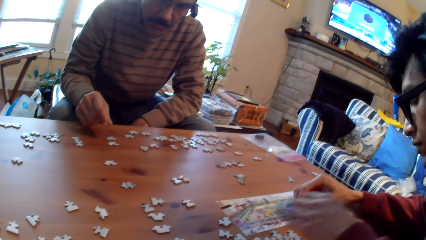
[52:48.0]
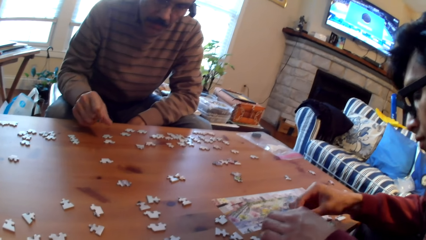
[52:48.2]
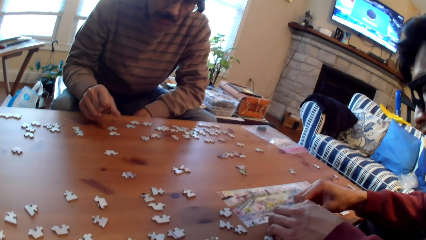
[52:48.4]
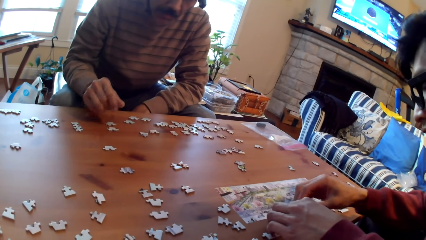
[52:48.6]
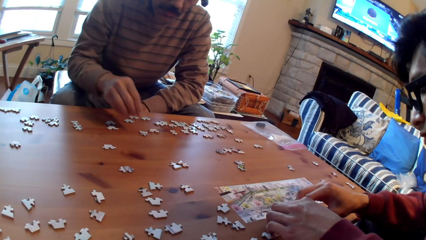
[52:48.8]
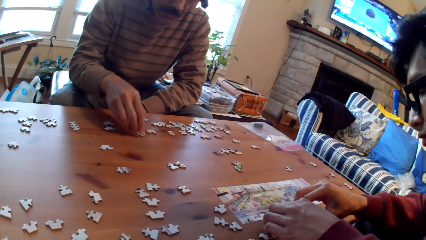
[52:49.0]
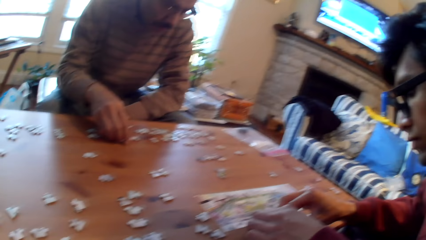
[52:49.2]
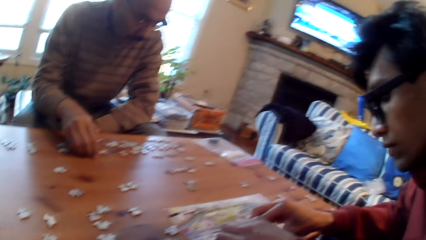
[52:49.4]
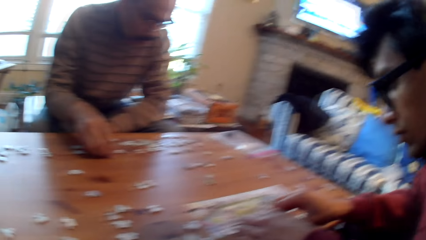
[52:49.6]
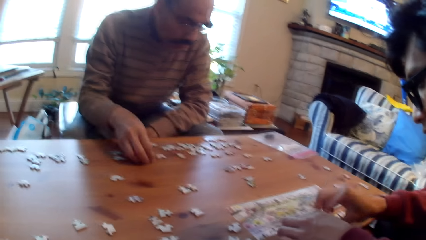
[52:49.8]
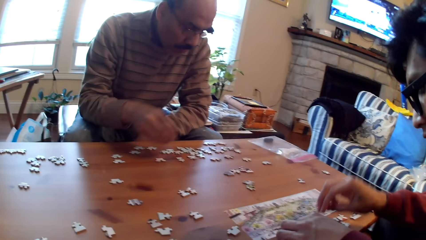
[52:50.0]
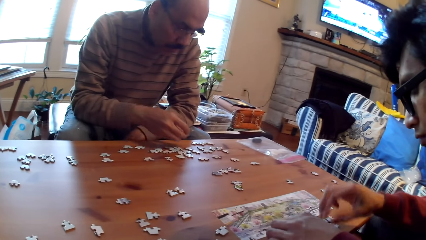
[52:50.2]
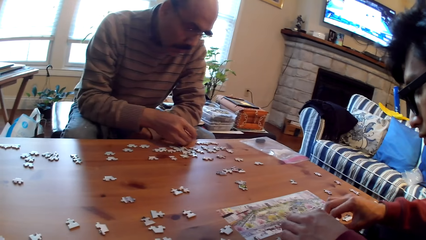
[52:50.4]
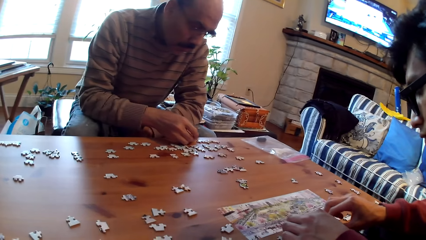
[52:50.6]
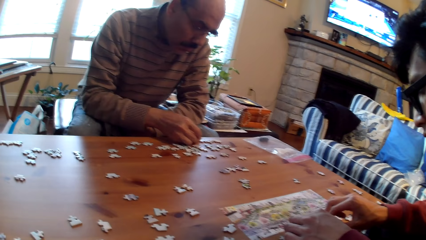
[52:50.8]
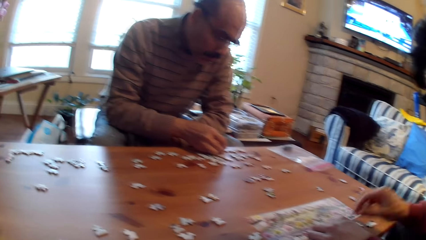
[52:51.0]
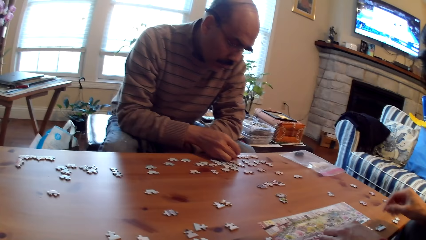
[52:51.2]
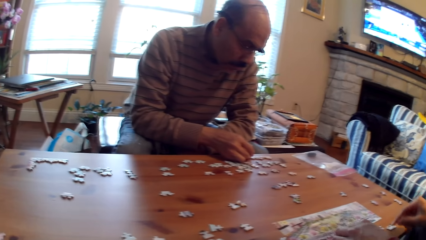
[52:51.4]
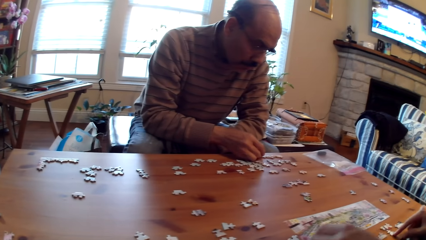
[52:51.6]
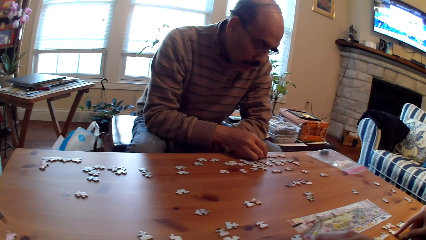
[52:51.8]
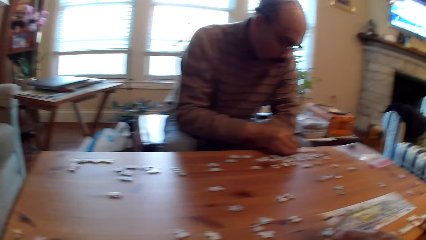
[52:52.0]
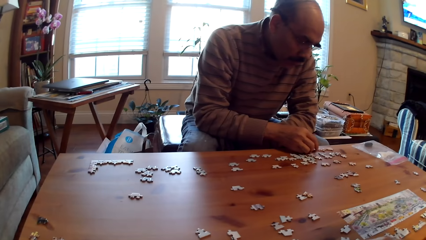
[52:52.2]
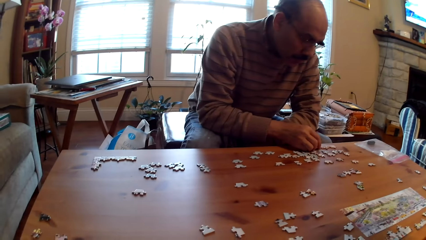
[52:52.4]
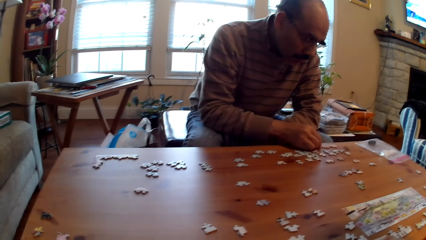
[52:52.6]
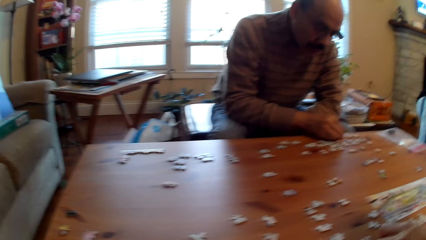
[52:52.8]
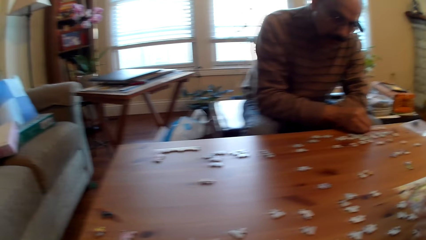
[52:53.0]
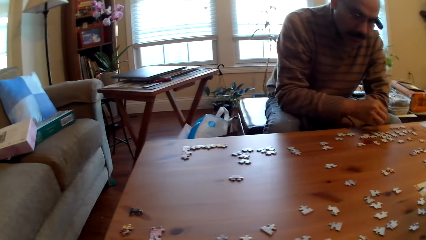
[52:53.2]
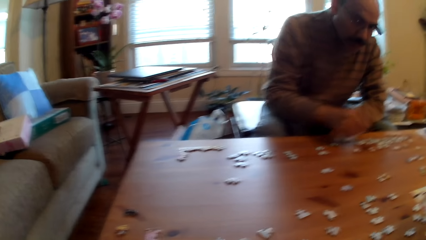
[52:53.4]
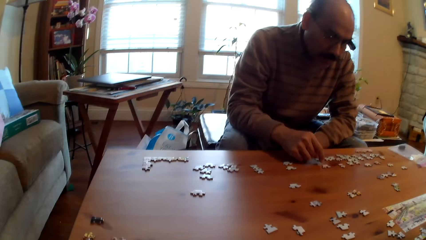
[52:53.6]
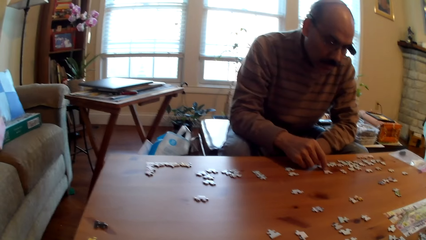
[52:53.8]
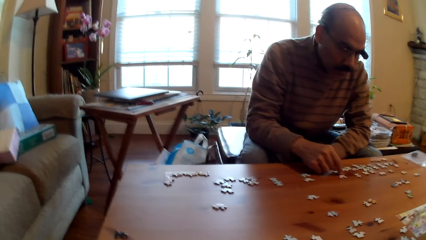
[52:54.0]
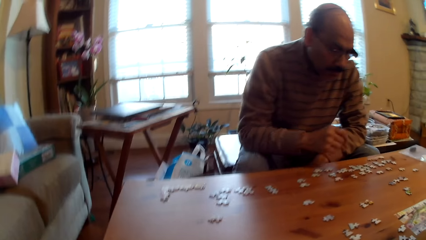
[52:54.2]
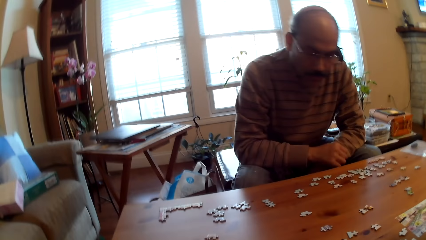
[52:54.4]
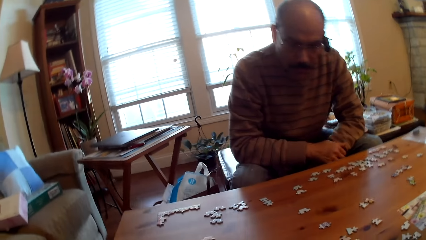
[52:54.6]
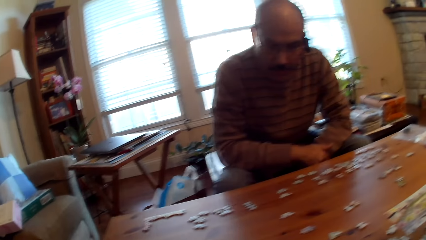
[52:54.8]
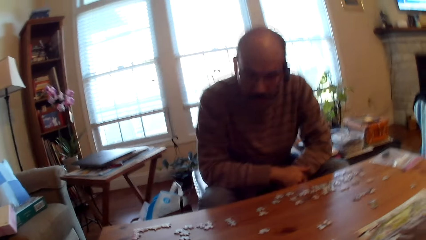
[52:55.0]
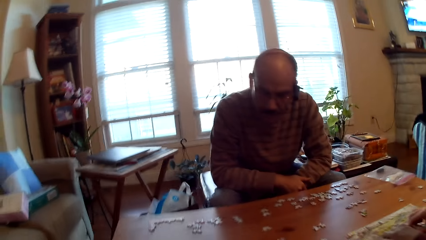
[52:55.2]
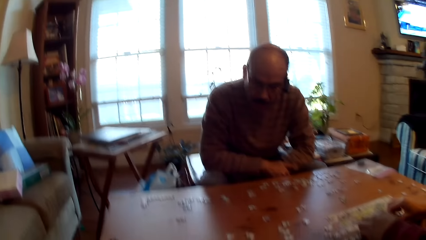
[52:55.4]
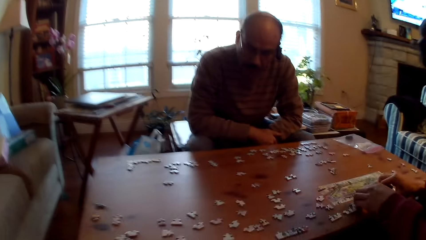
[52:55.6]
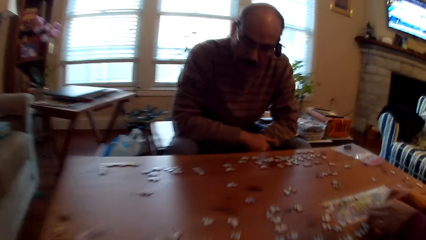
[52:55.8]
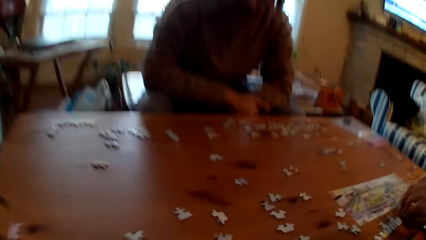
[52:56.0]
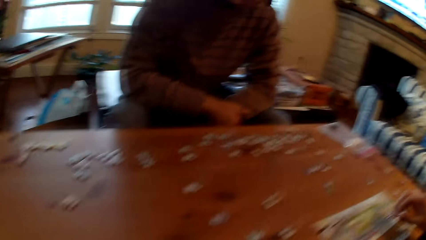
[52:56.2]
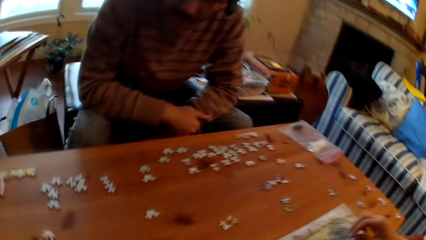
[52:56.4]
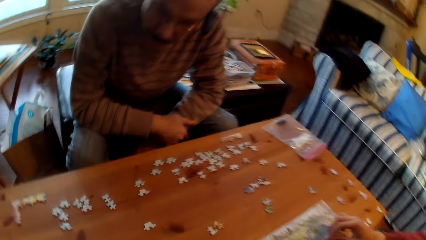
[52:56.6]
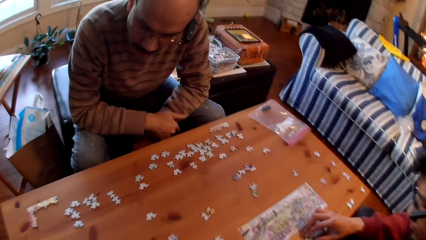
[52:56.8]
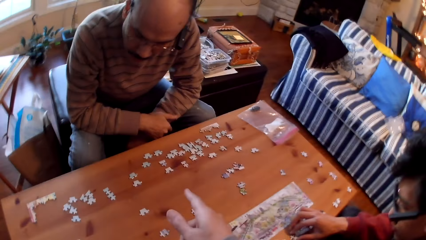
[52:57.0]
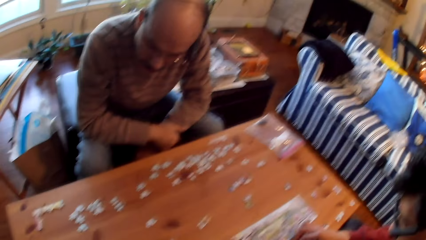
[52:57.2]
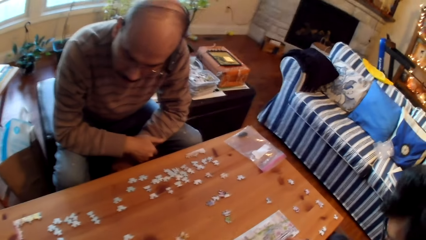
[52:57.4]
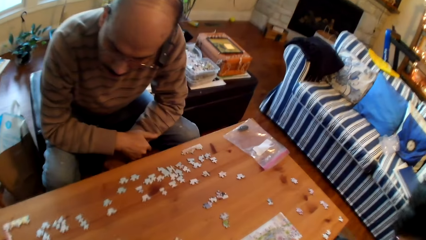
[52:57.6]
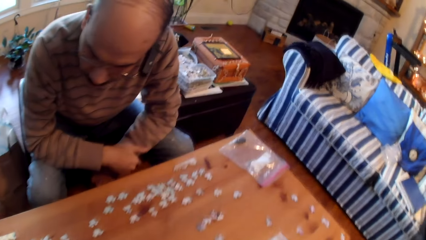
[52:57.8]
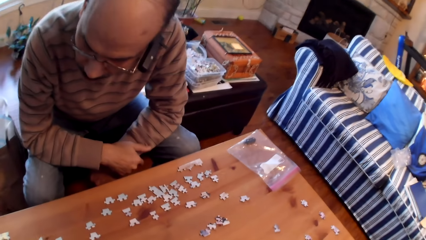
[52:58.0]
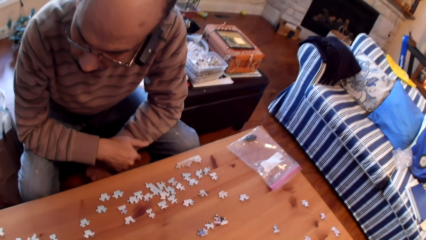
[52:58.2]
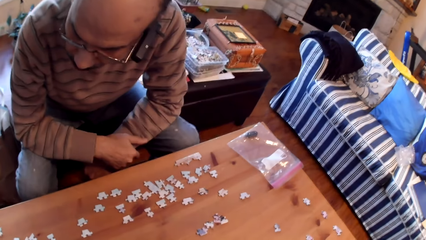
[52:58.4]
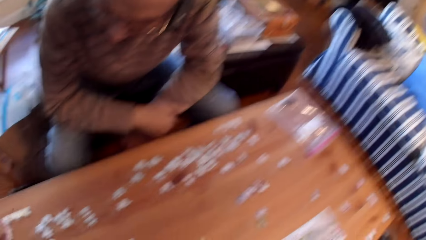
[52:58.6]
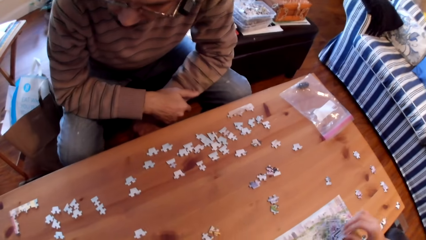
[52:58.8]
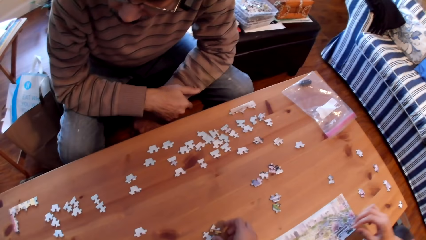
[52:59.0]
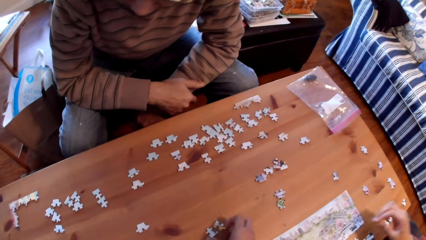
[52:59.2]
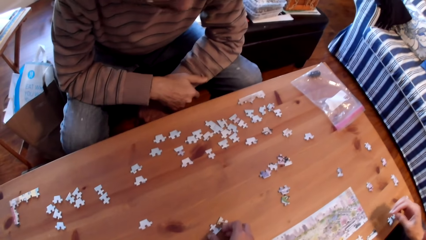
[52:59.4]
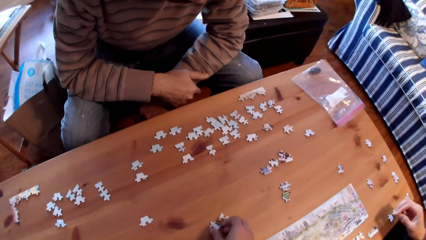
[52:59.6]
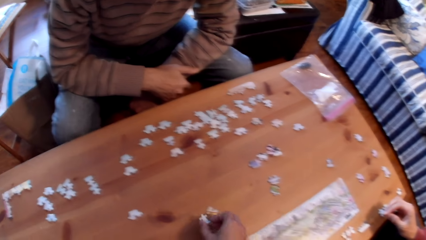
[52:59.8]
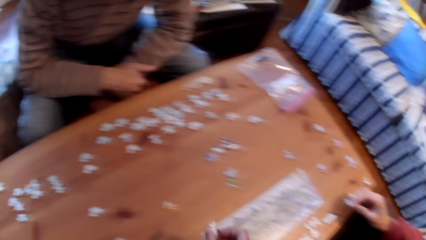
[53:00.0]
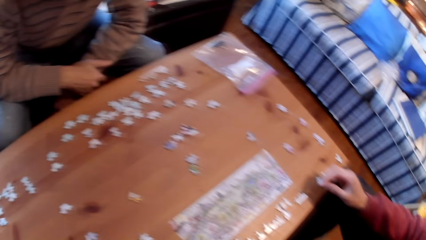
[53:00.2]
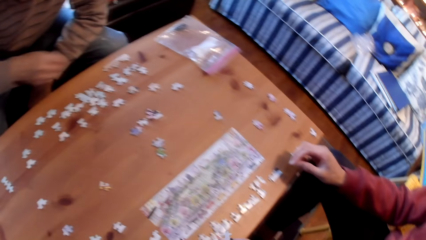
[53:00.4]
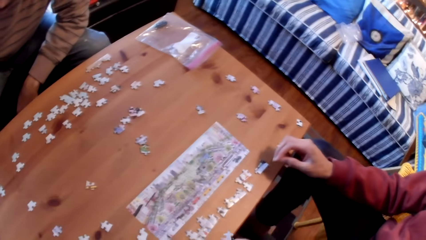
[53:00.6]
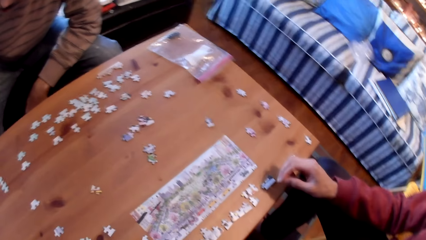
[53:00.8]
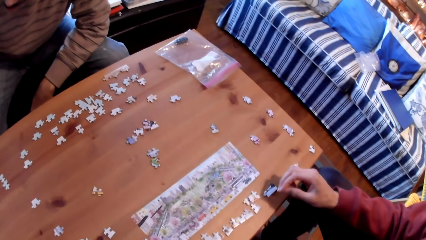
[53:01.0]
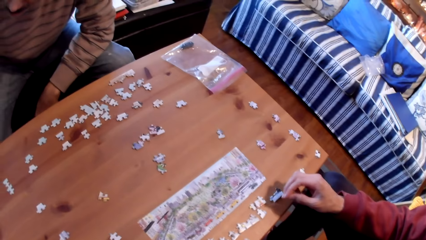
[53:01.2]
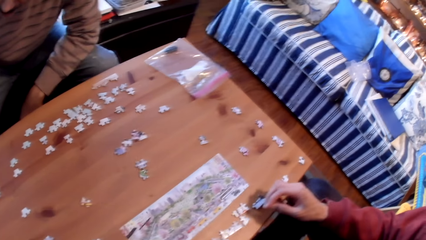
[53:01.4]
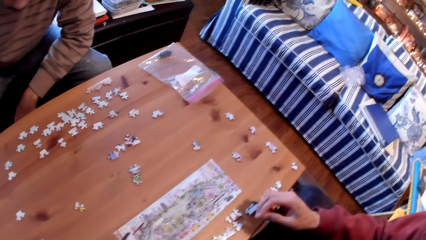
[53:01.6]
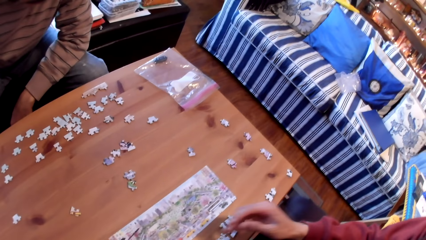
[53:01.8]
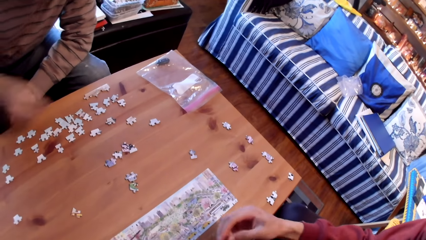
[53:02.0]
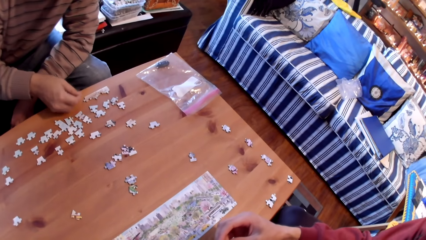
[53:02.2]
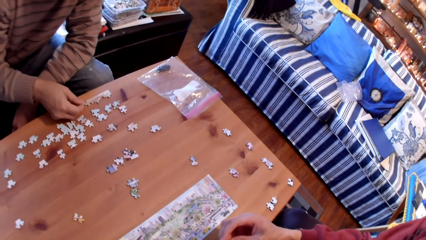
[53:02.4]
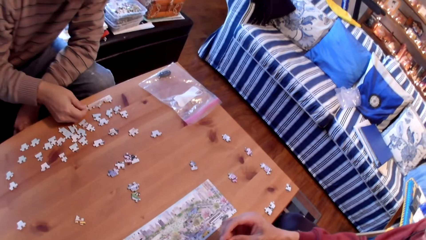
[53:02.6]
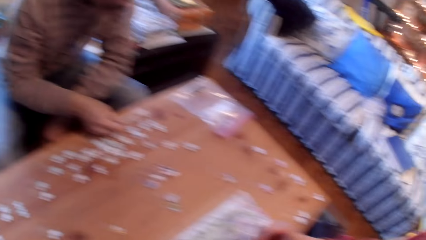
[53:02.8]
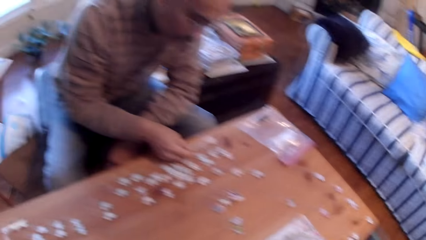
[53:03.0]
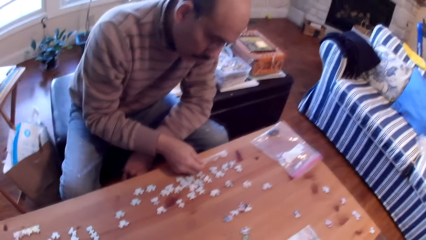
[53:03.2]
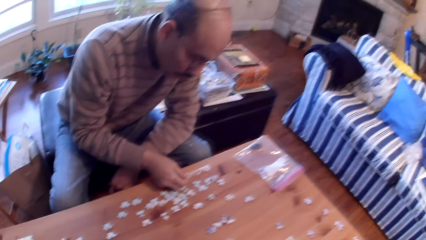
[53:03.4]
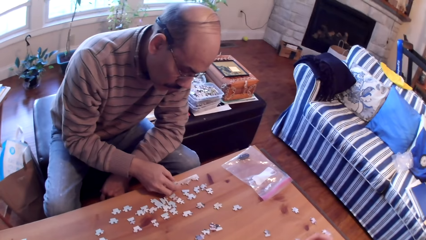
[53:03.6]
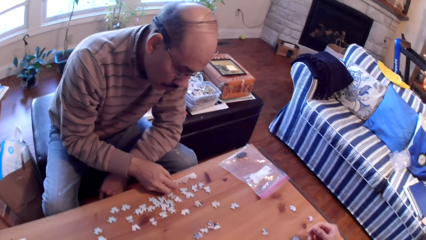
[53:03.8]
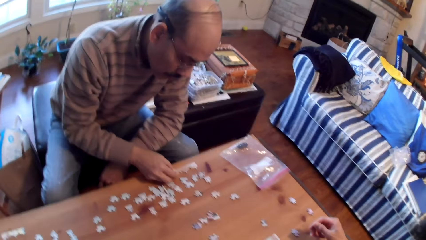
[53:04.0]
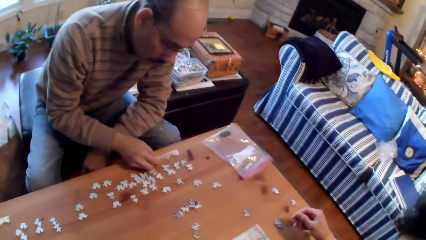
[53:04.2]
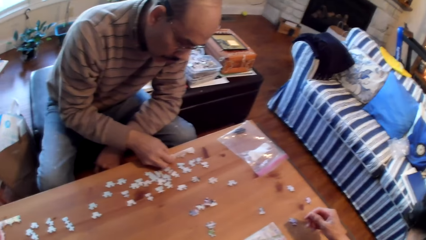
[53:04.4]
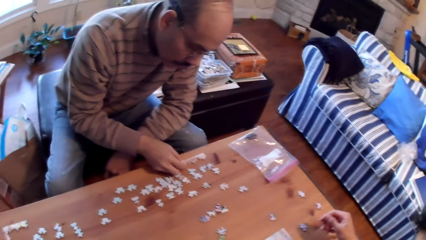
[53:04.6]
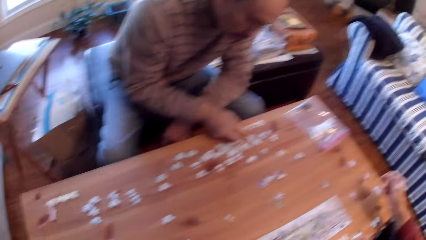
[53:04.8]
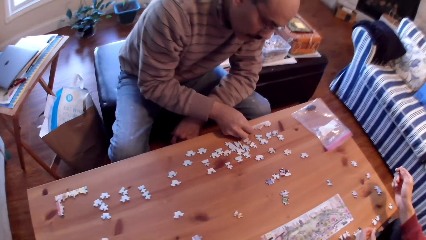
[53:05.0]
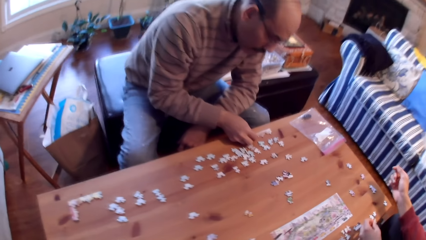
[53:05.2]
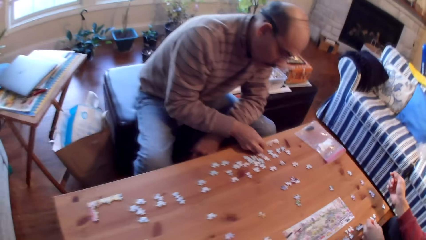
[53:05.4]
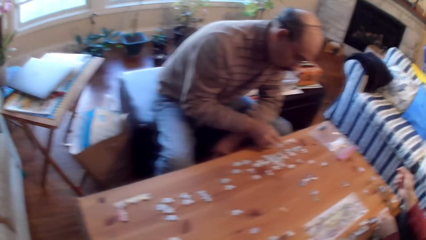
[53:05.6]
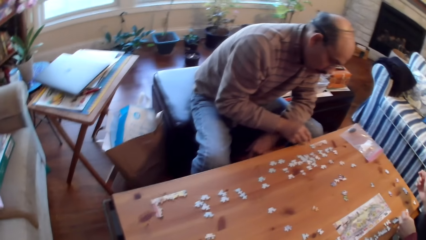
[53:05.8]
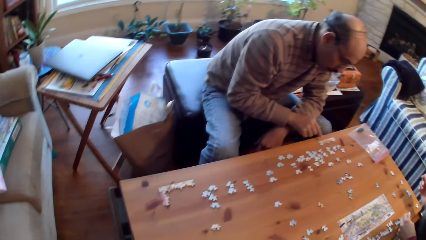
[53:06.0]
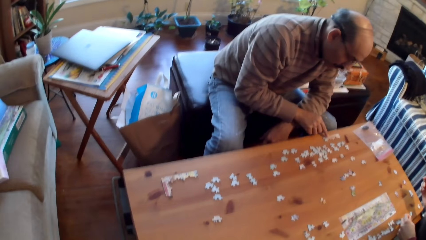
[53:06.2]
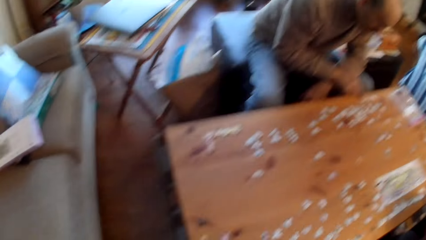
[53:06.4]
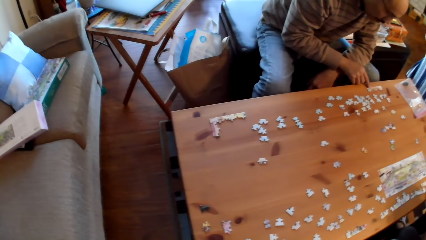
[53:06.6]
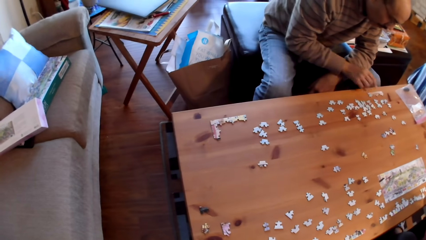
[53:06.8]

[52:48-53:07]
A person arranges the puzzle pieces on the table. The camera wearer moves the puzzle piece on the table. They pick up a card. The person arranges the puzzle pieces on the table.
